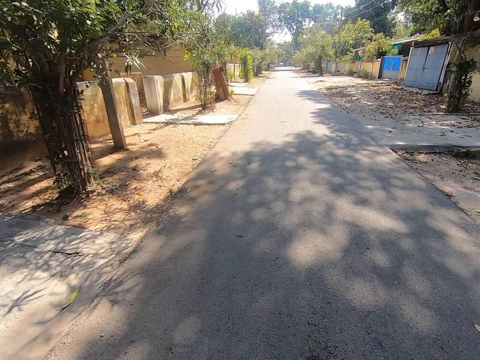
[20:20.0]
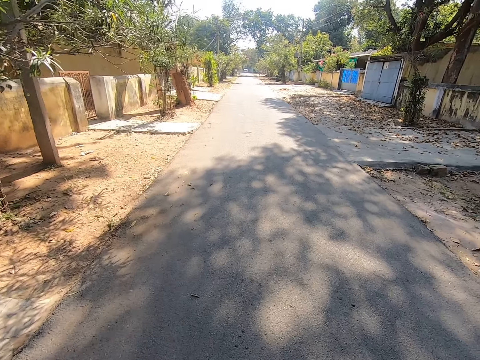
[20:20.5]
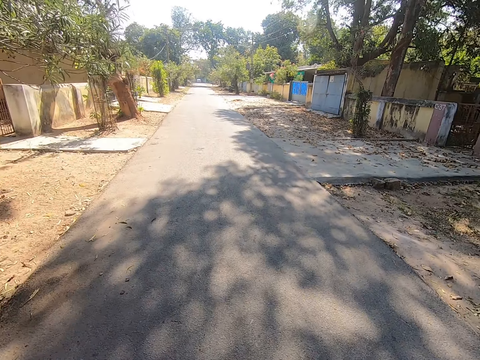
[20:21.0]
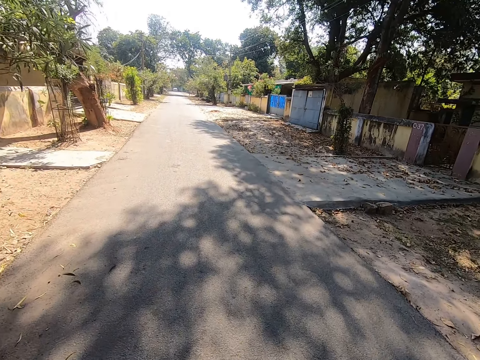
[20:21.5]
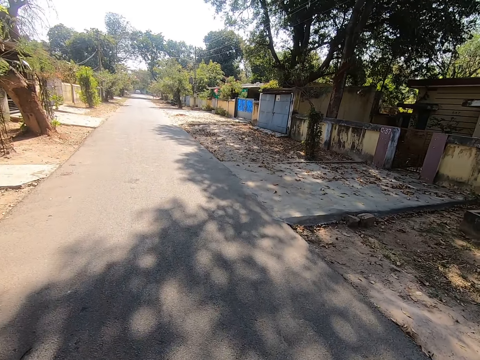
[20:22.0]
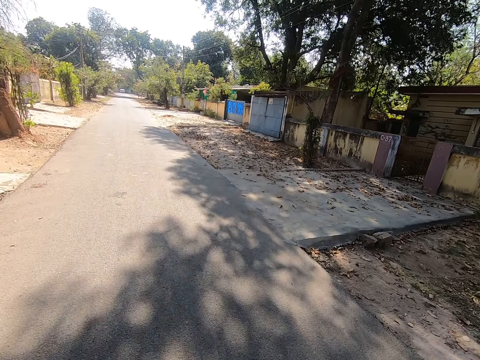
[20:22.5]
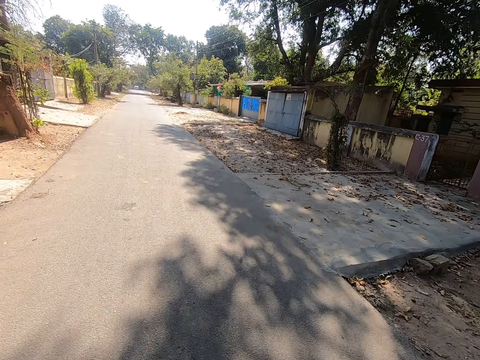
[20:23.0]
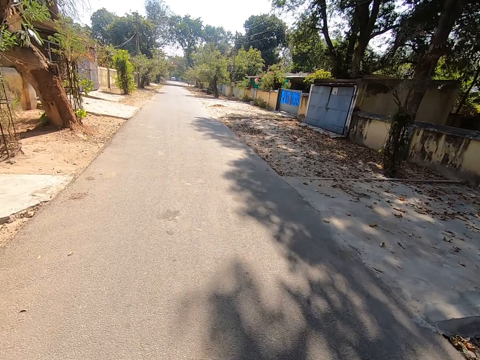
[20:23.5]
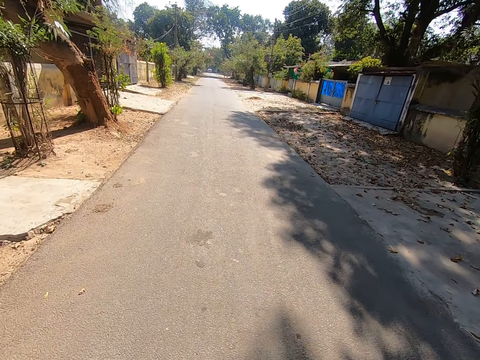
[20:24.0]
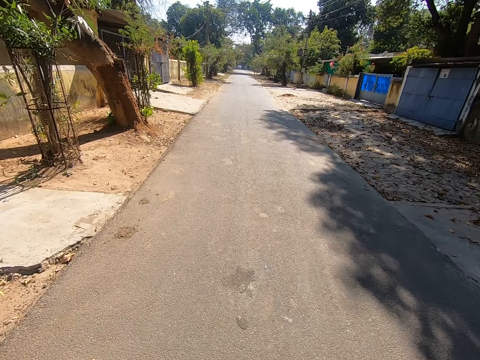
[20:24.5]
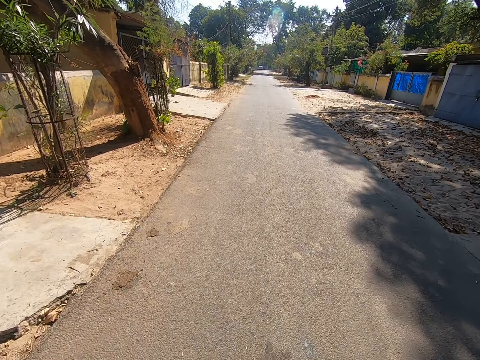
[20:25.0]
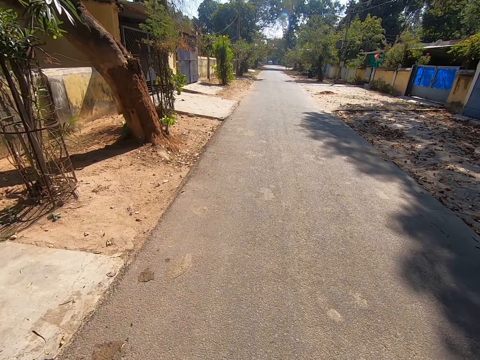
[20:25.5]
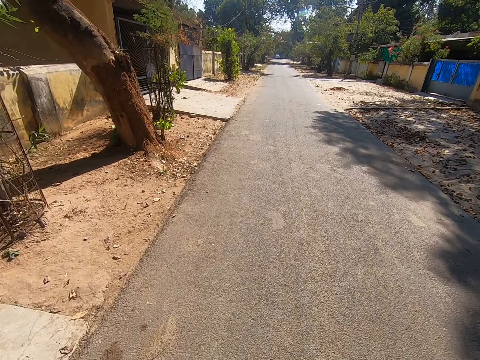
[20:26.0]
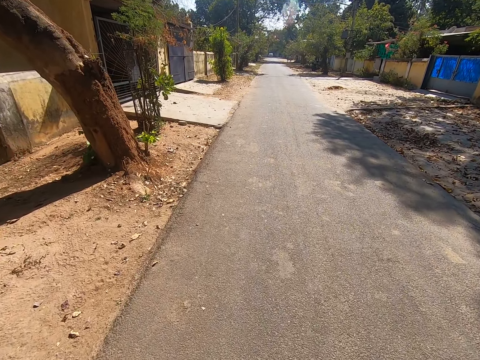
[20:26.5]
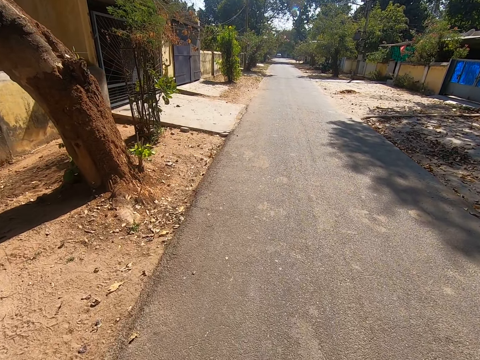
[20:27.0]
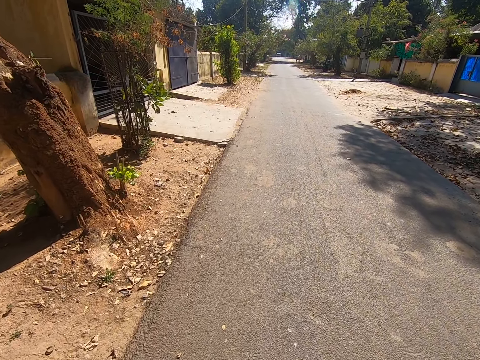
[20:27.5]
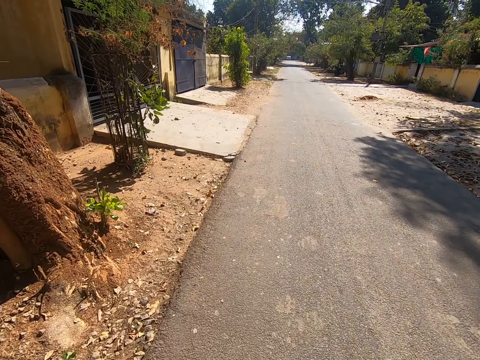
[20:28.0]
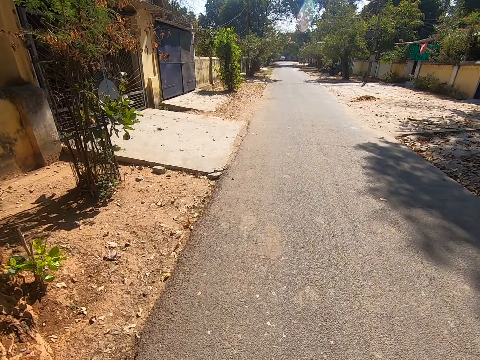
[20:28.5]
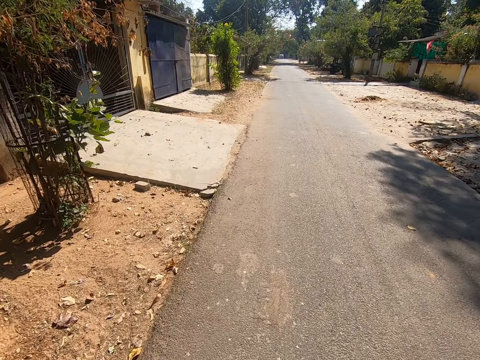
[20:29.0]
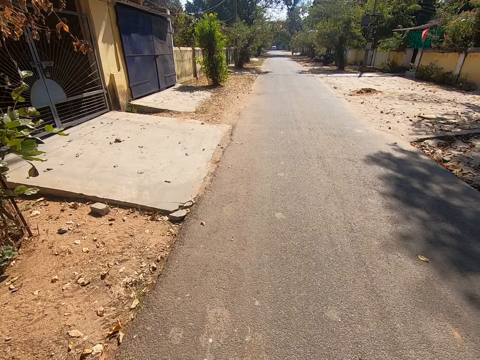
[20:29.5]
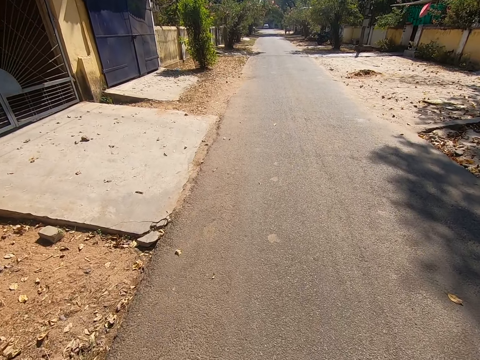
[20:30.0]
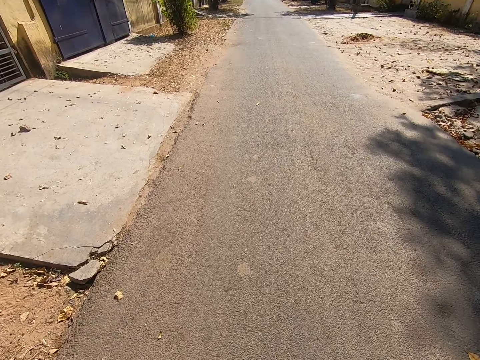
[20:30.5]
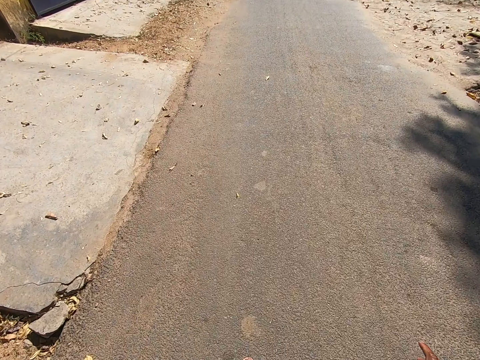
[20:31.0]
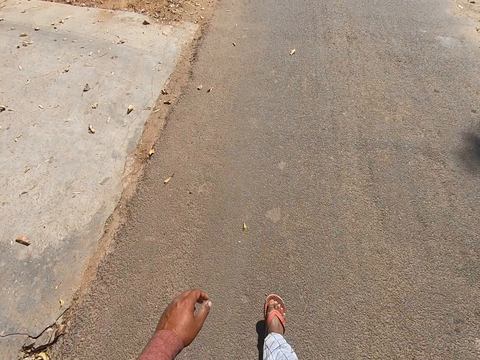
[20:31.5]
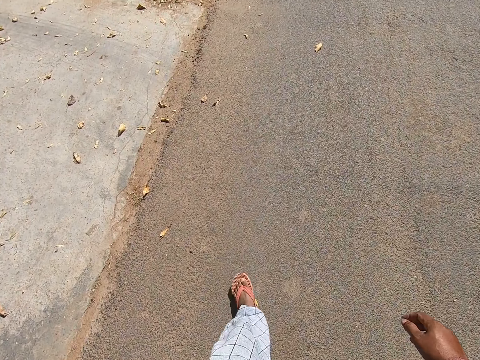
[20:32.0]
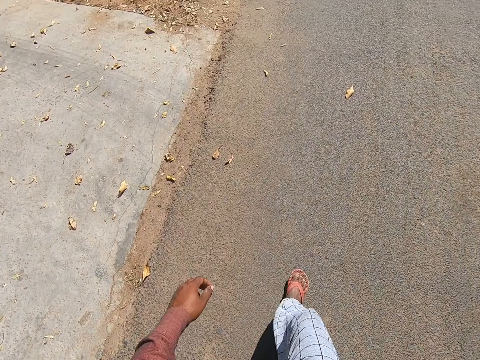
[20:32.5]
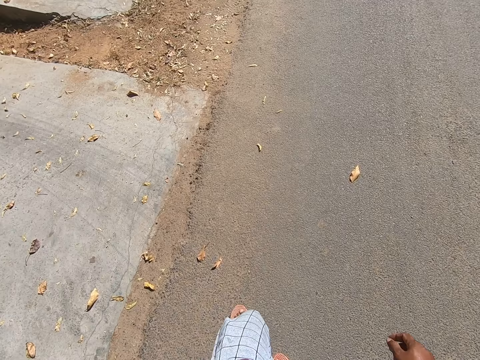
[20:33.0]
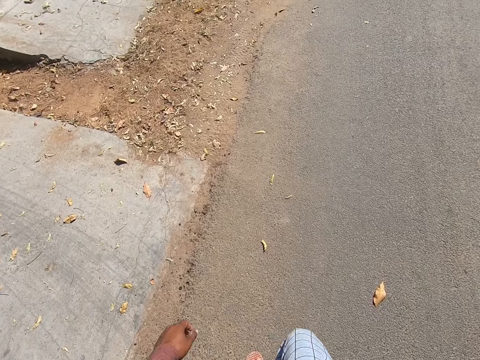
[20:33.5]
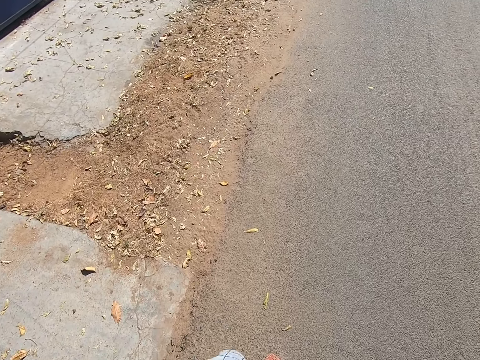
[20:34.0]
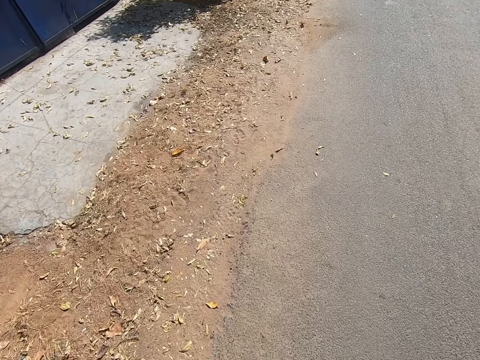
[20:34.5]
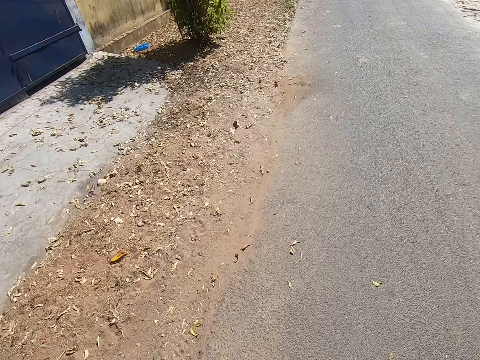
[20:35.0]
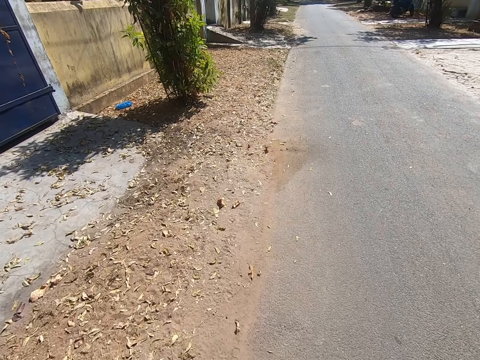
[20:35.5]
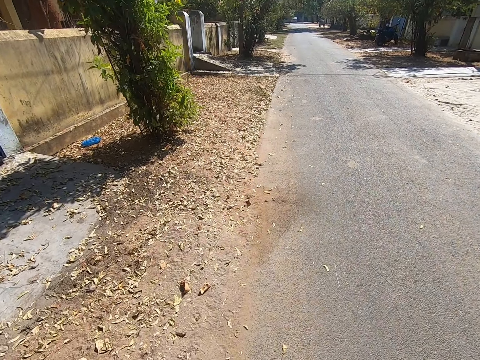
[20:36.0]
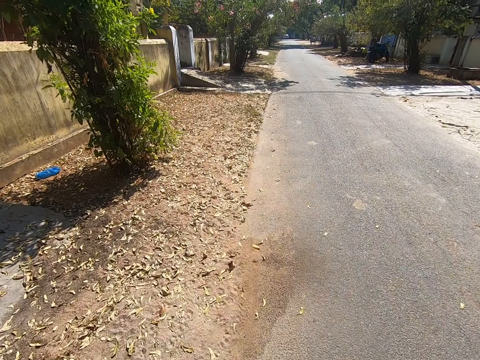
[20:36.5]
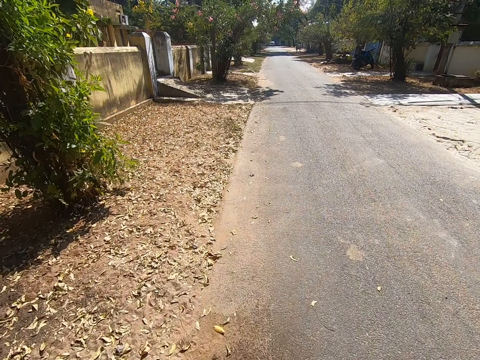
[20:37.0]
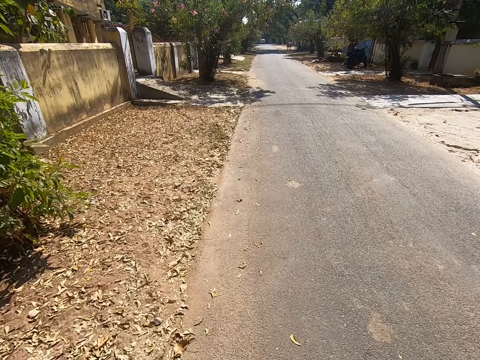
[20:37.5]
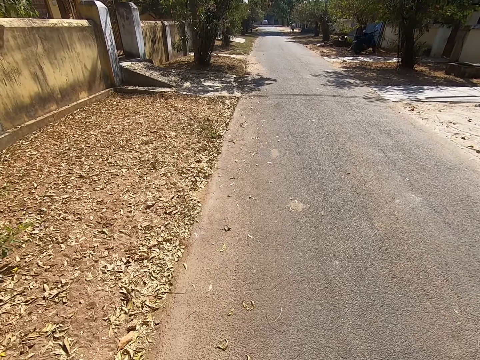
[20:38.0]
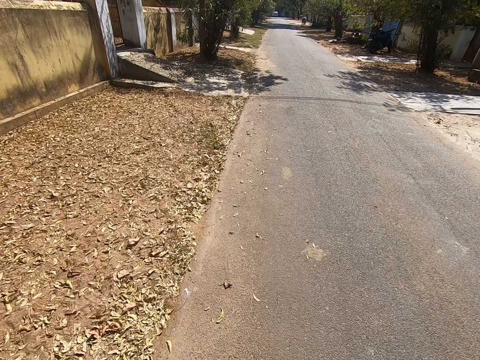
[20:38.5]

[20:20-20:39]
The camera wearer moves a hand and a leg. They move hands. They walk on a tarmac road.

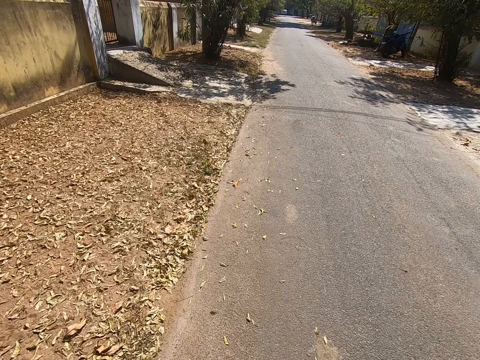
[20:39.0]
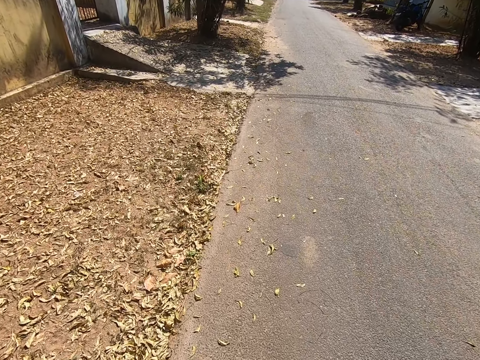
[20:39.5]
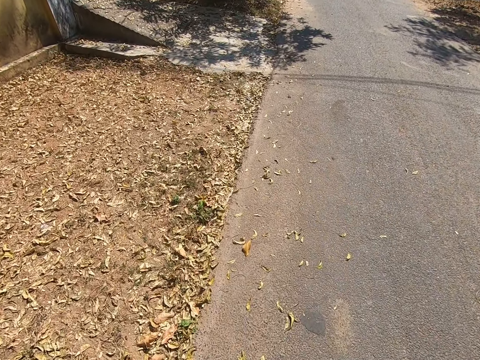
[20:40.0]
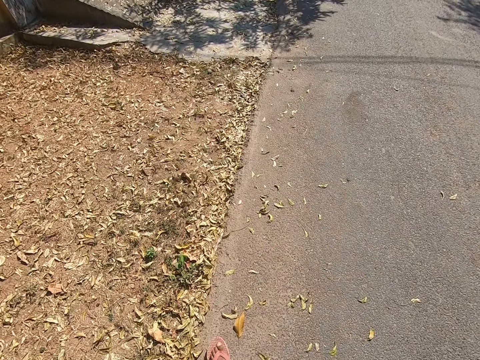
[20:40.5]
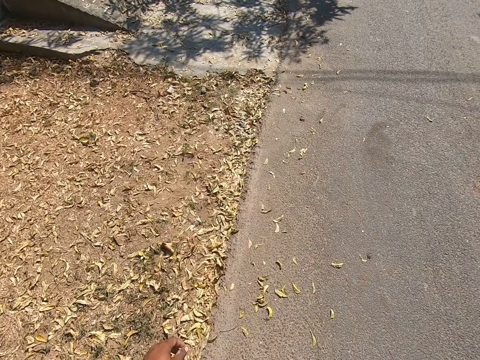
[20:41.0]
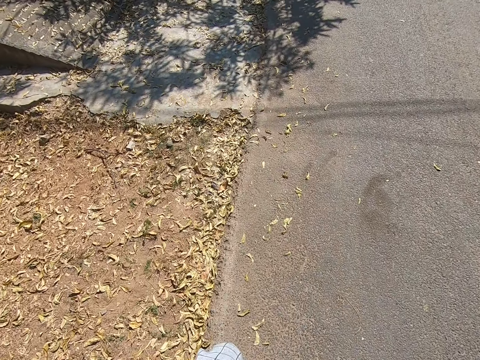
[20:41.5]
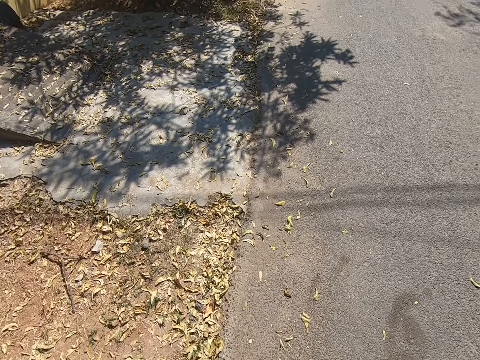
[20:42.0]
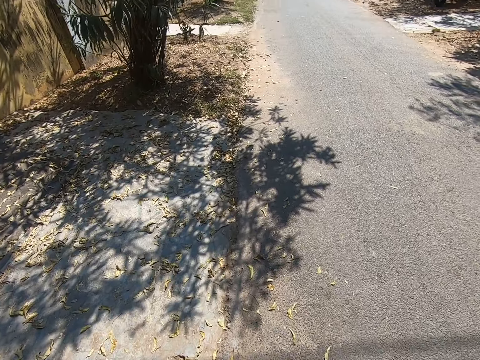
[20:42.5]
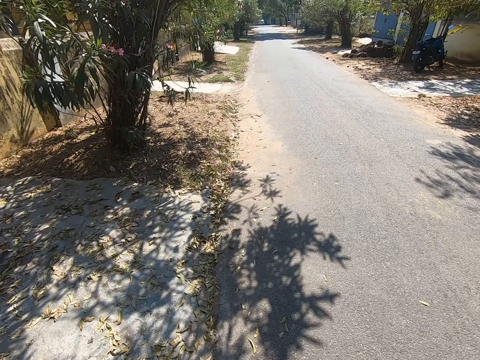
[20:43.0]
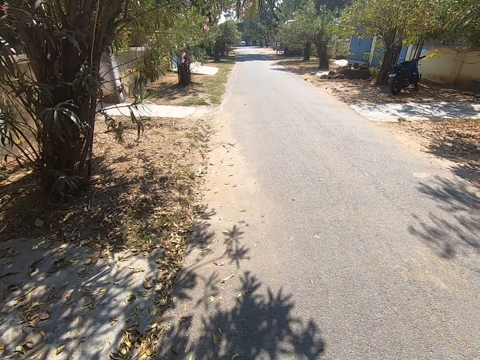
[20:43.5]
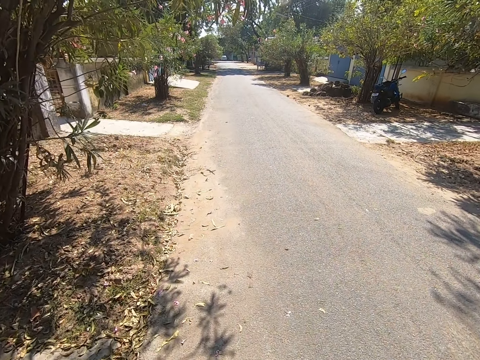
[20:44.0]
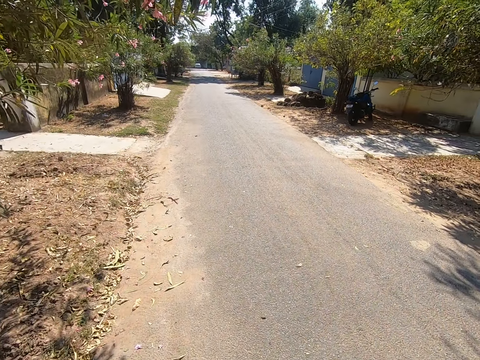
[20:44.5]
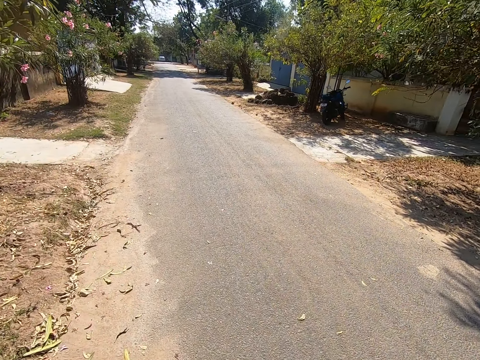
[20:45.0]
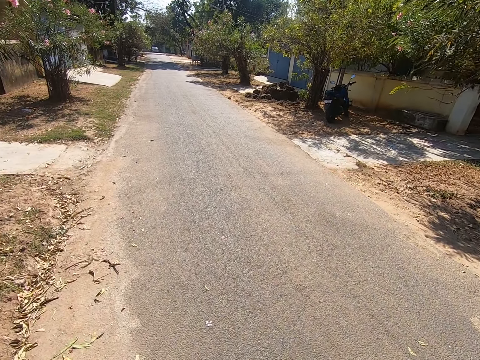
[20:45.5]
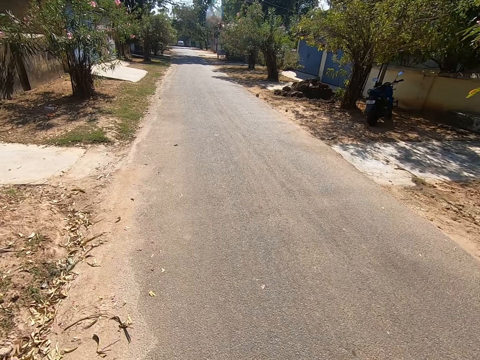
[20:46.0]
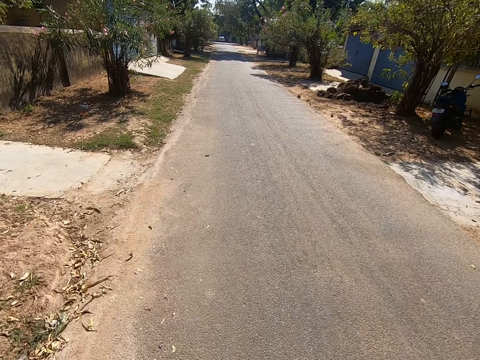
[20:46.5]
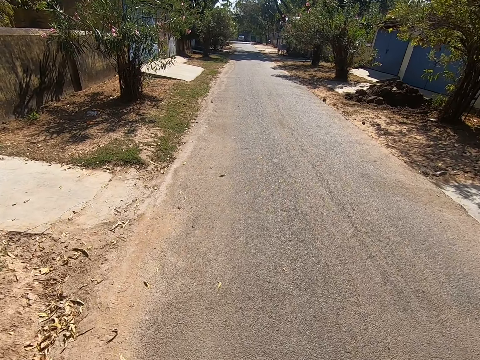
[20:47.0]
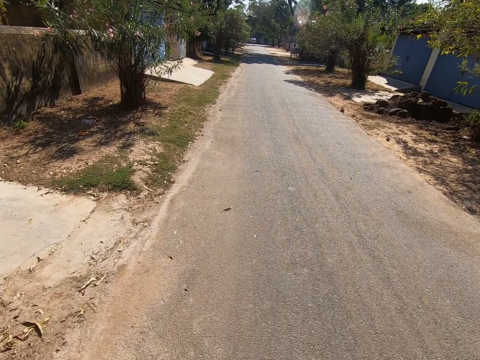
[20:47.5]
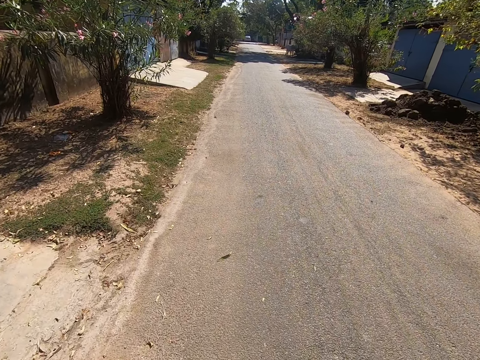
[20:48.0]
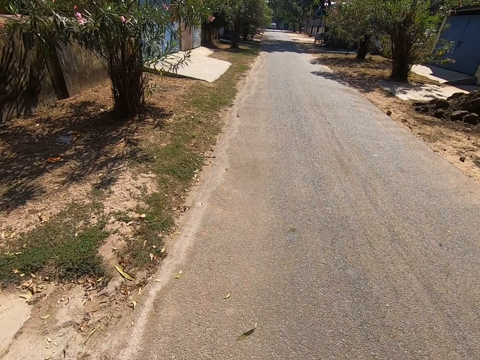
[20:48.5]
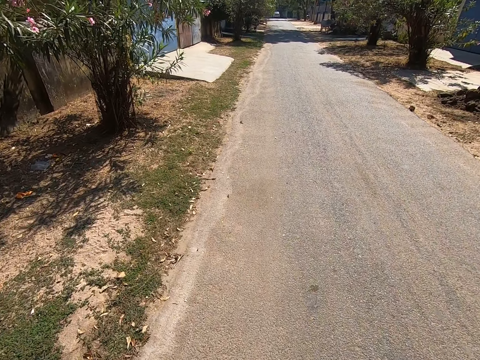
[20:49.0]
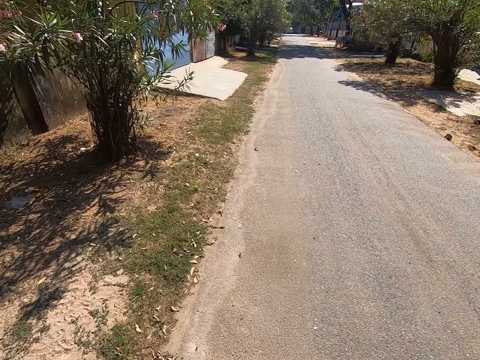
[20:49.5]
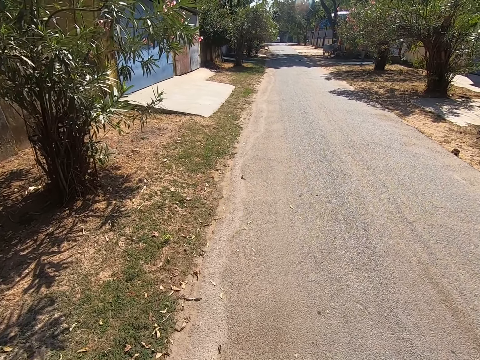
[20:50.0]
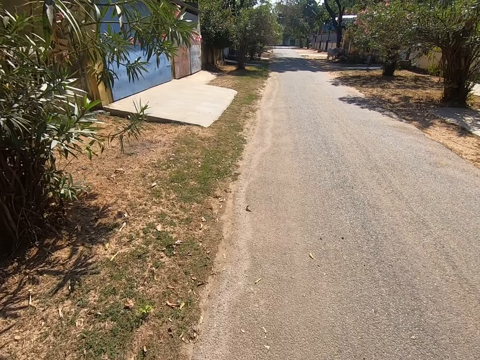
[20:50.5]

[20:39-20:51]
The camera wearer moves a hand. They walk on a tarmac road.
